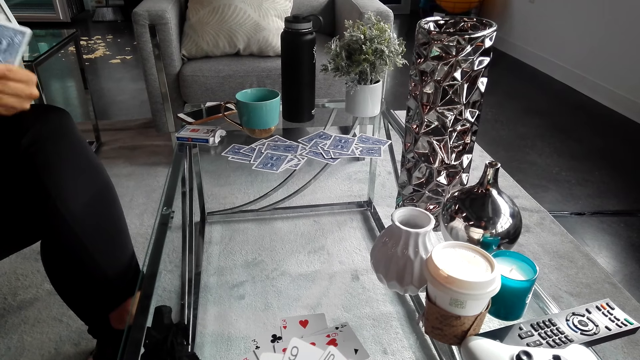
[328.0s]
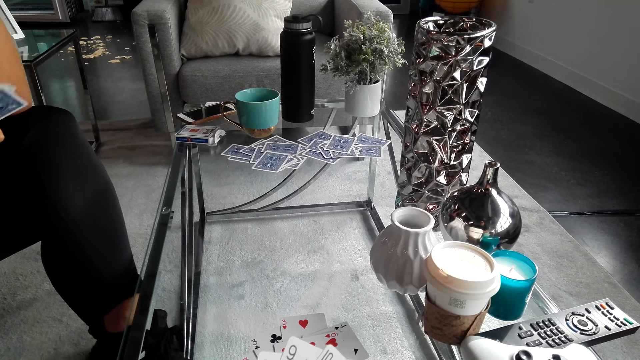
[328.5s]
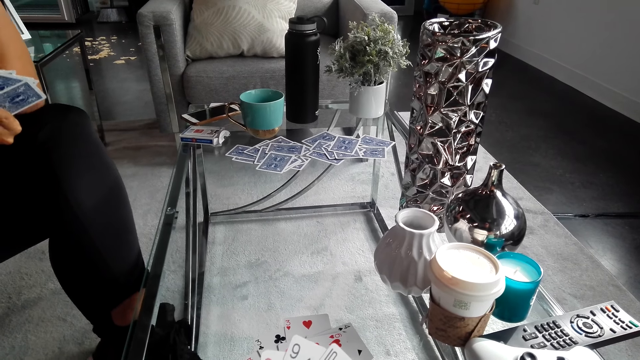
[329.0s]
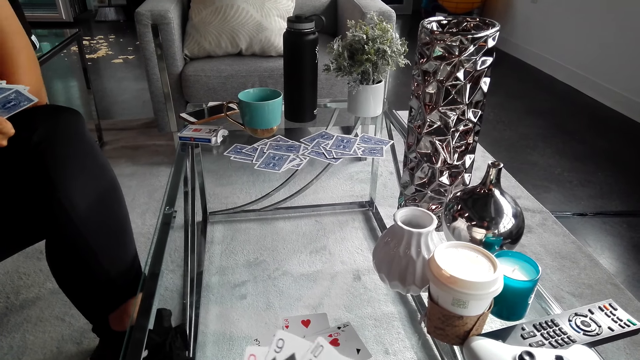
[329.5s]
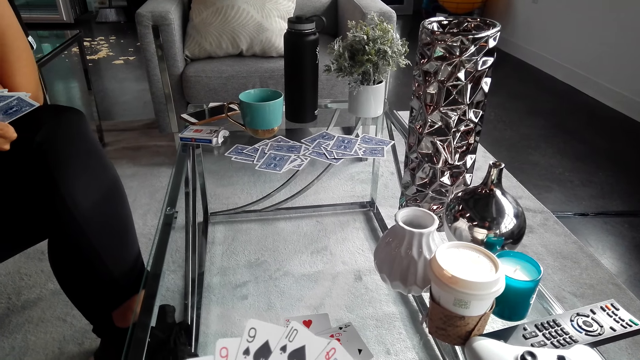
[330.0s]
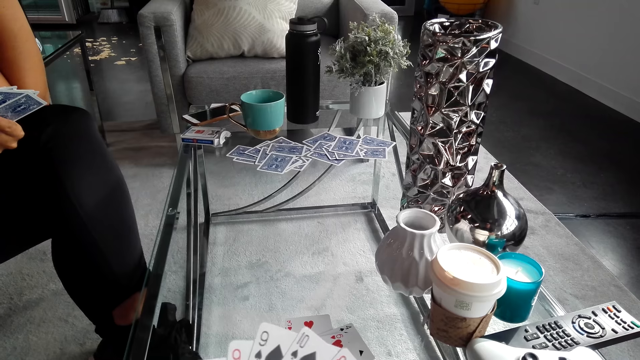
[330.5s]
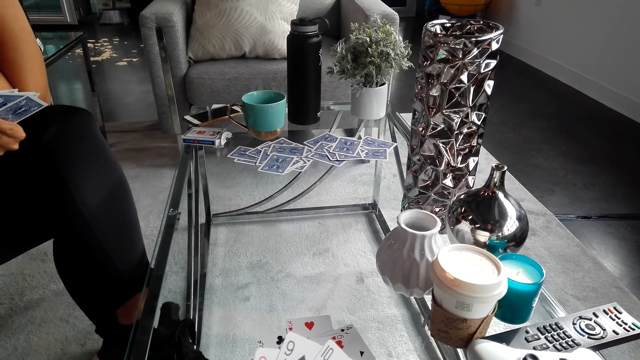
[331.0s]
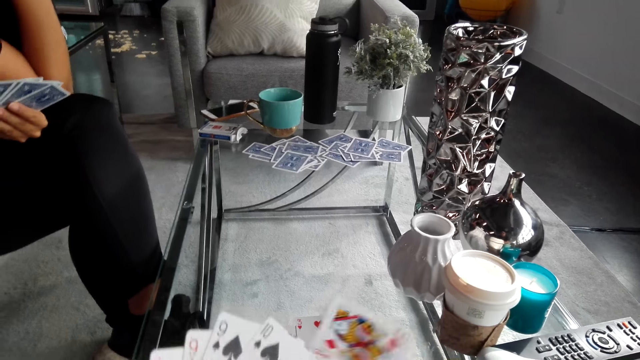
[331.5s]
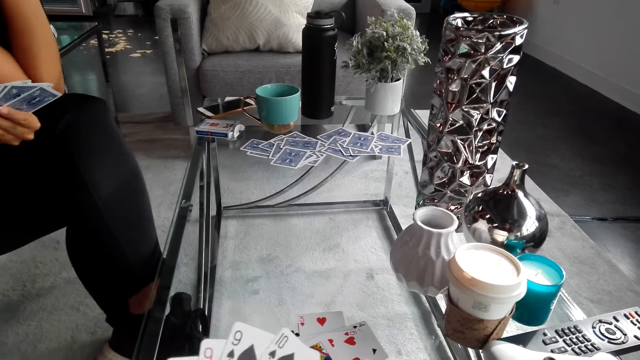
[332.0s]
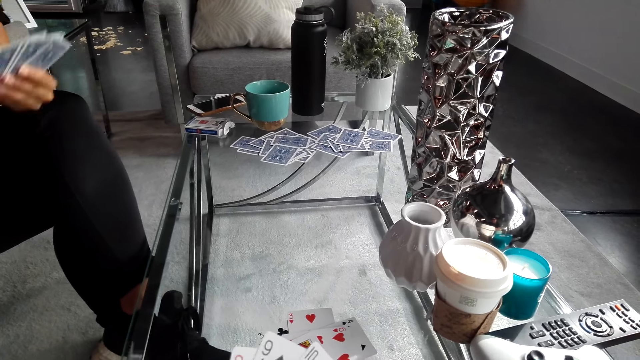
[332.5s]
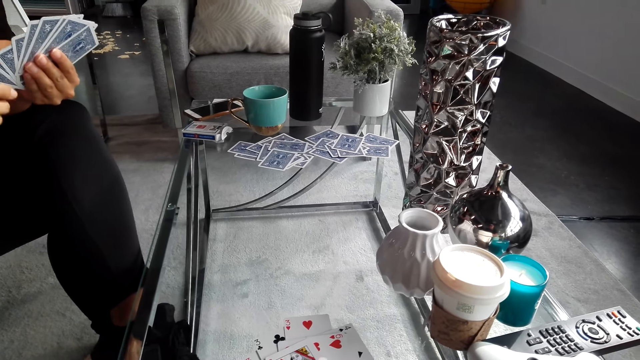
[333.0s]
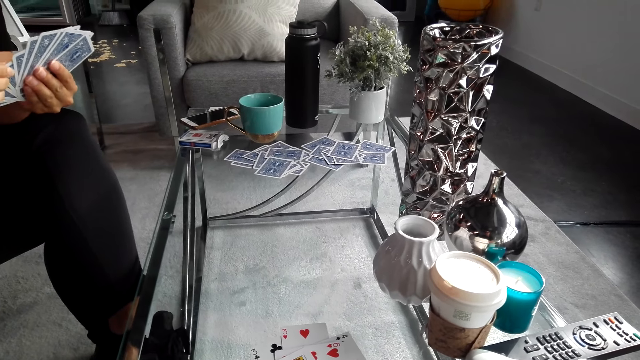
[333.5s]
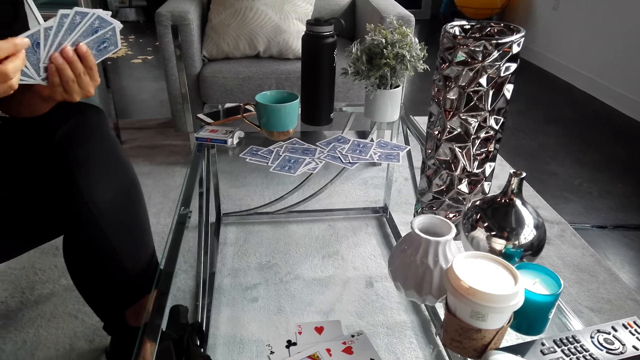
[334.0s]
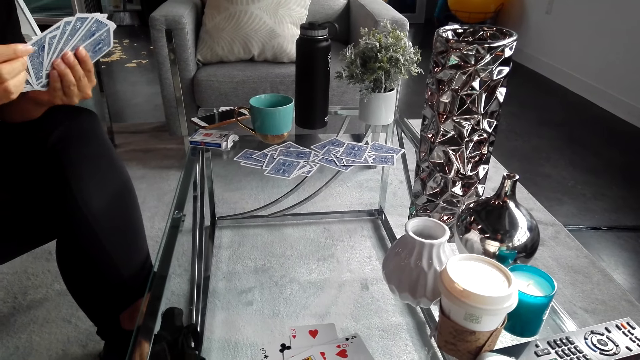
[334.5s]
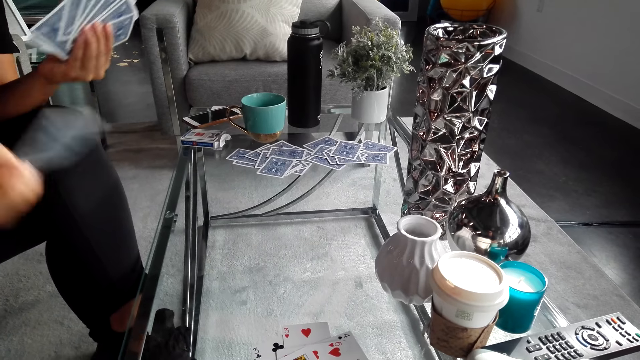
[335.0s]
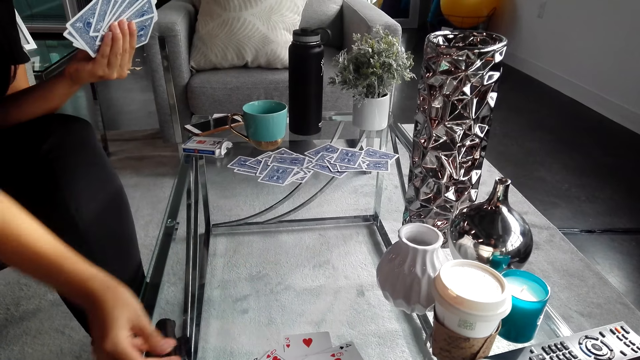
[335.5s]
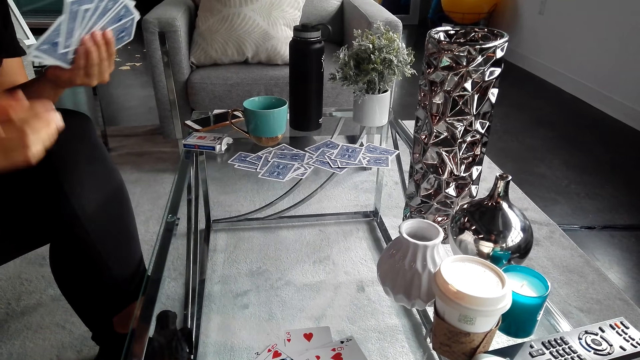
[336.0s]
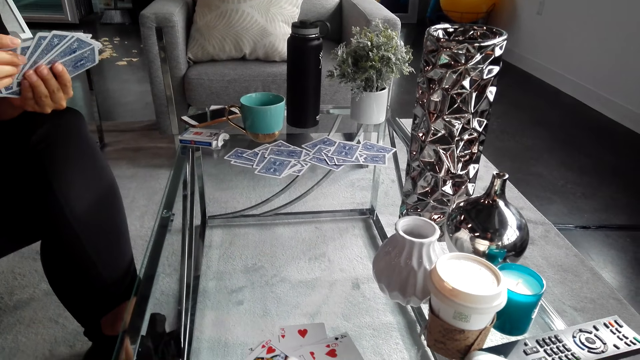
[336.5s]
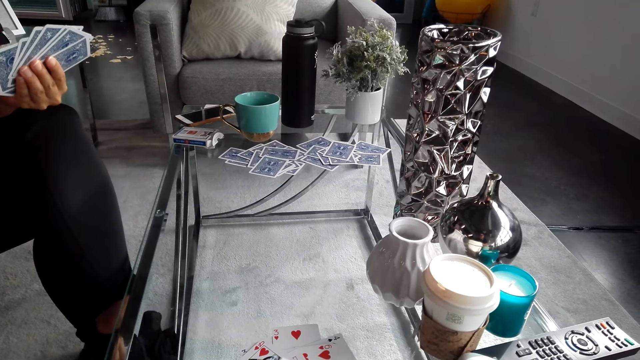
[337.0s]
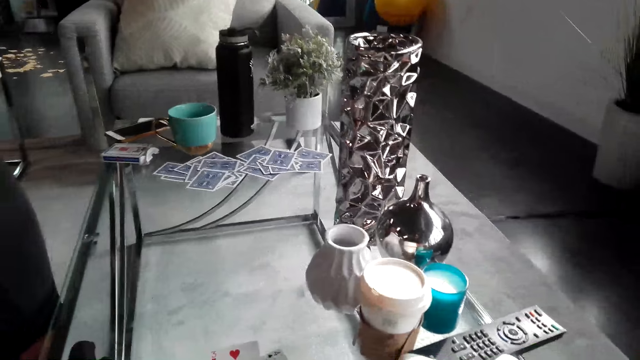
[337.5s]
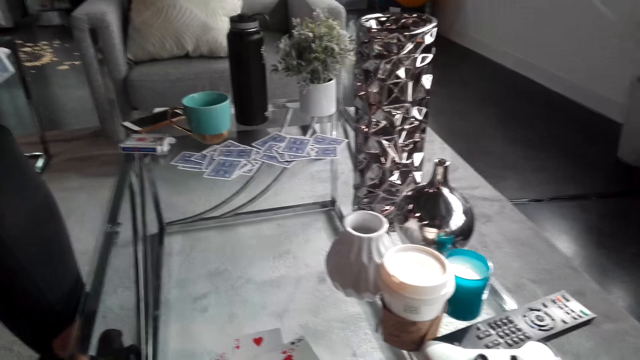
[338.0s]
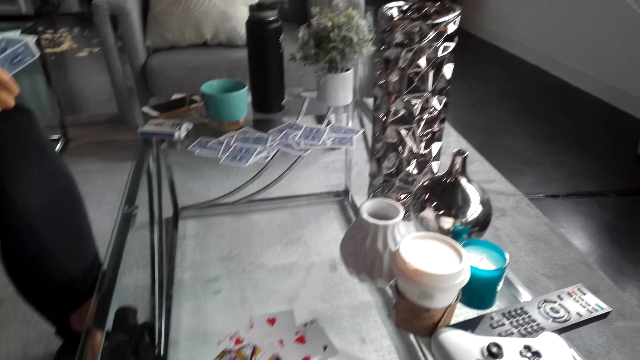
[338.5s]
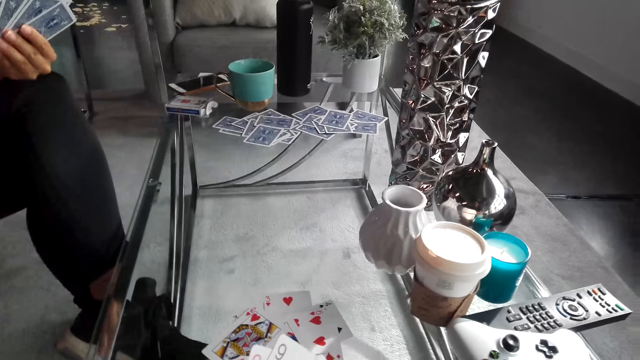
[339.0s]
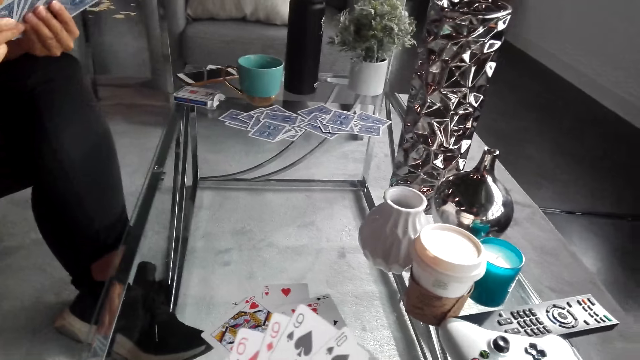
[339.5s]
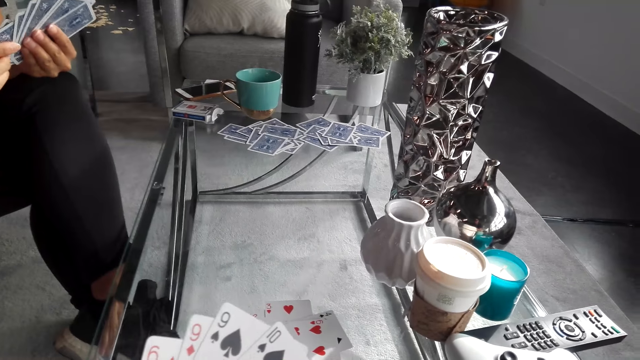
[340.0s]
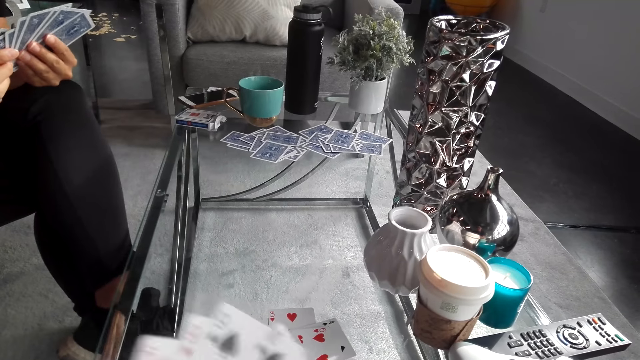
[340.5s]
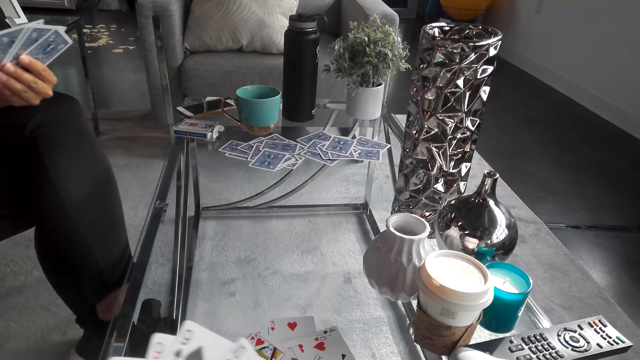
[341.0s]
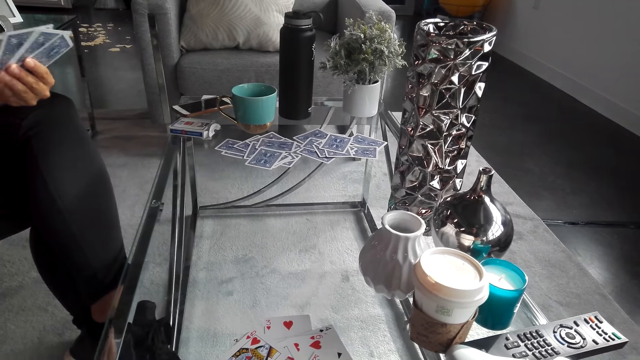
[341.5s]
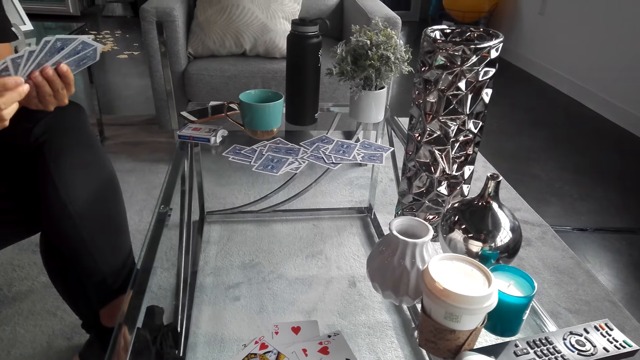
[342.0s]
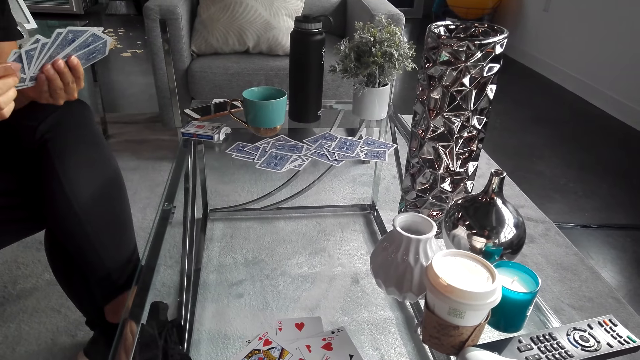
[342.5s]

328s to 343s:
The camera wearer puts the card on the table. A man holds playing cards. The camera wearer converses with the man. The man puts playing cards on the table. The camera wearer turns to the side, converses with the man, and holds playing cards. The man converses with the camera wearer.

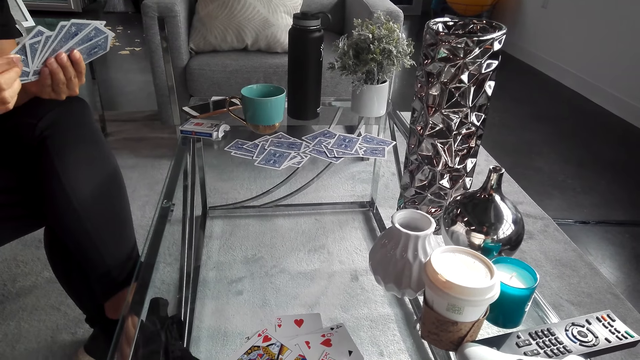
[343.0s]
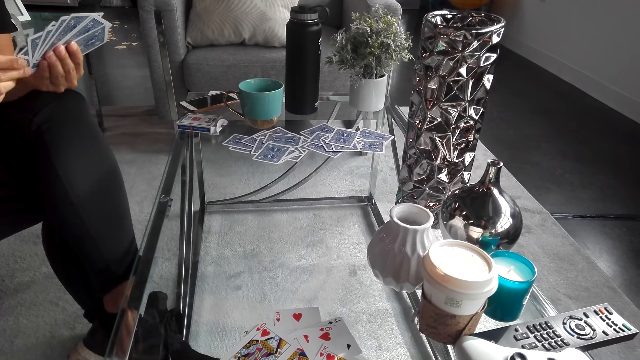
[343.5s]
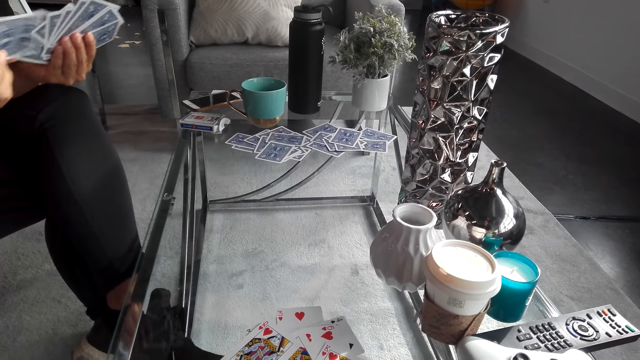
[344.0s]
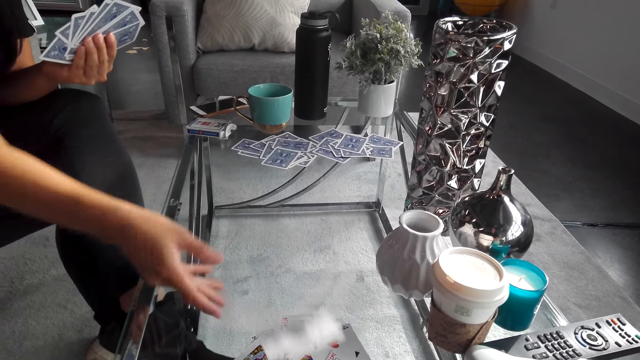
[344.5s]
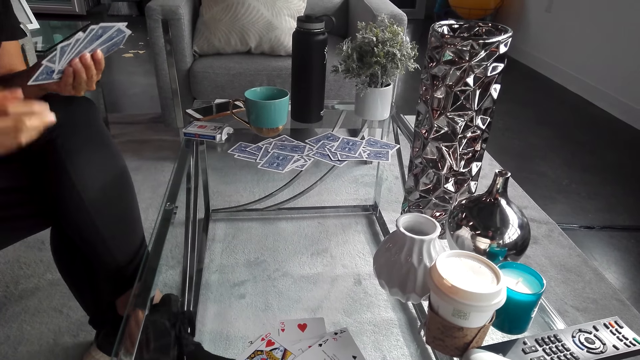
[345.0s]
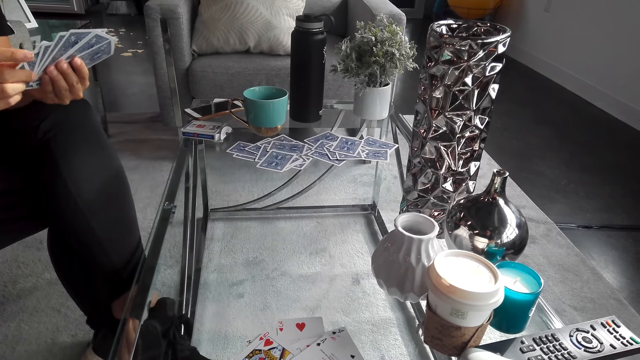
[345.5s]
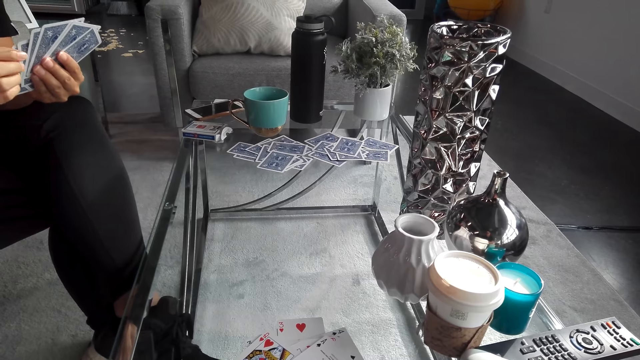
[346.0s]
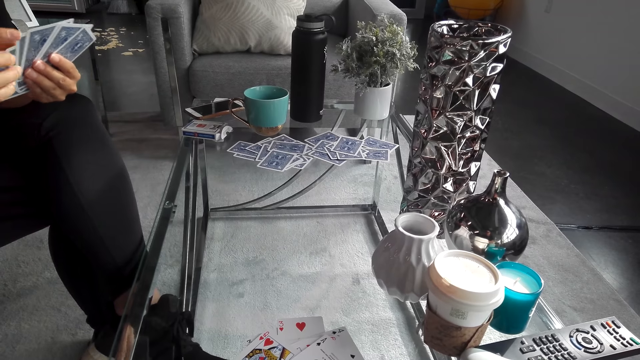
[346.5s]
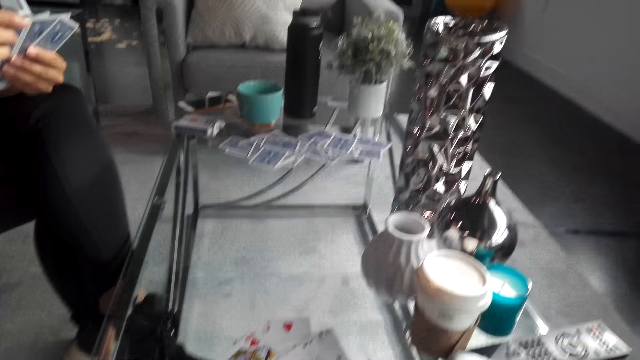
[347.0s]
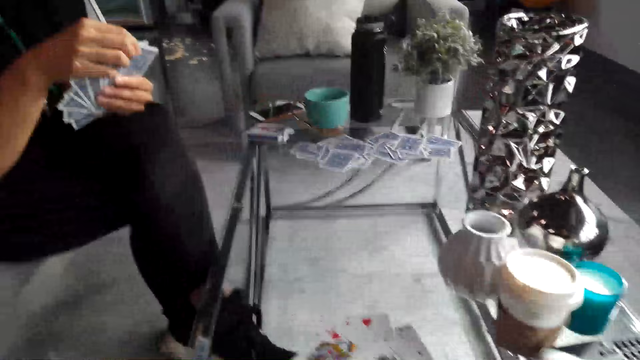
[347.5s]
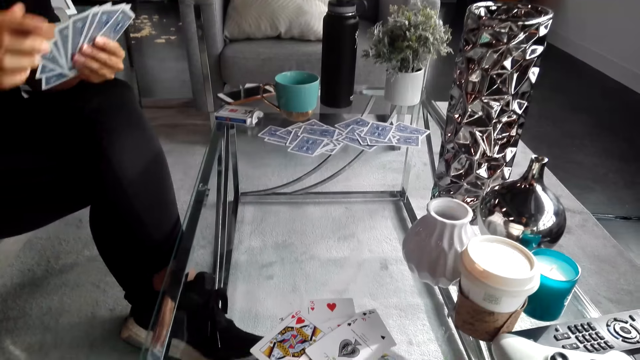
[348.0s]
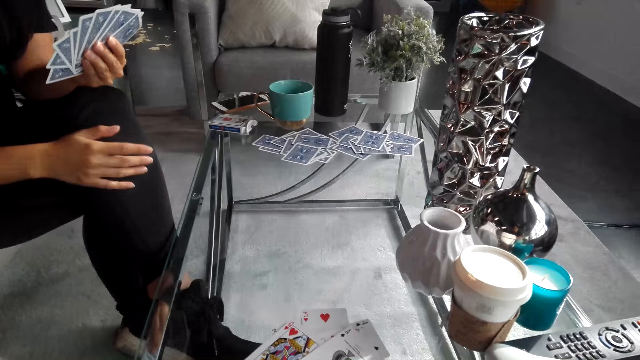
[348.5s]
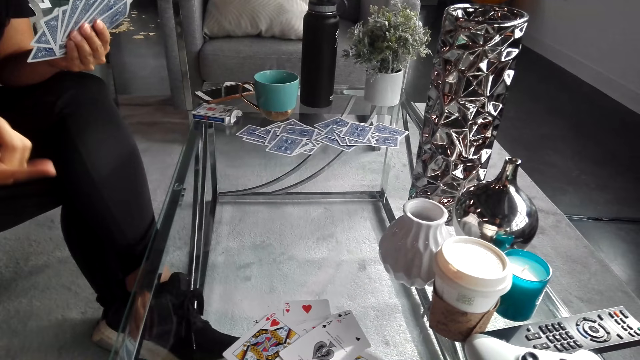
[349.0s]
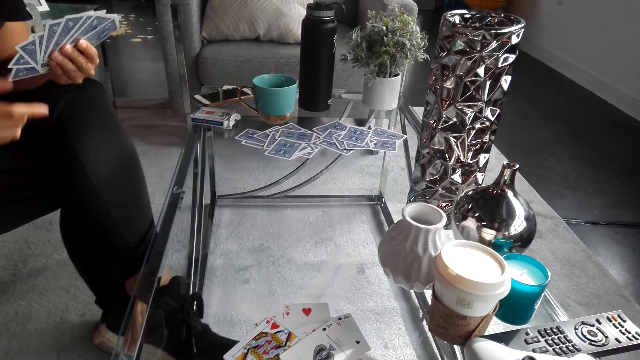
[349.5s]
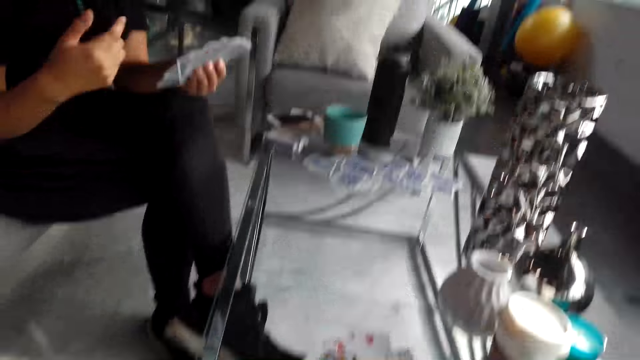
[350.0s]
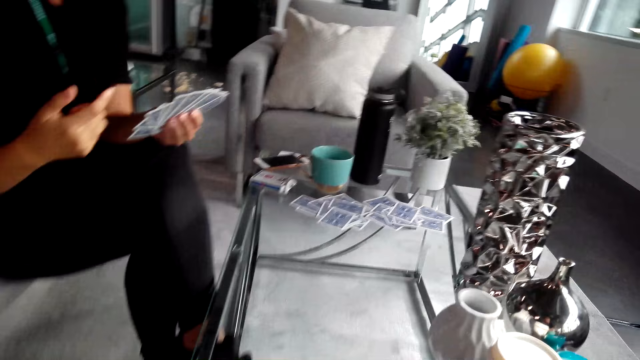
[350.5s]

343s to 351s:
A man holds playing cards and puts playing cards on the table. The camera wearer turns to the side. The man converses with the camera wearer.
